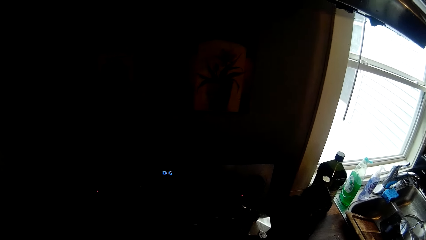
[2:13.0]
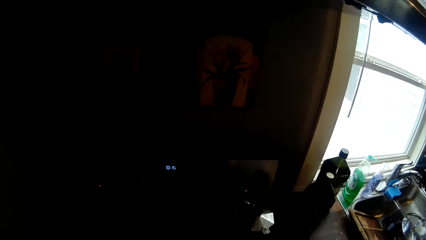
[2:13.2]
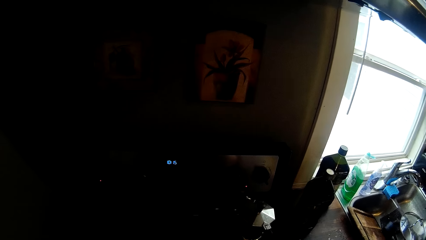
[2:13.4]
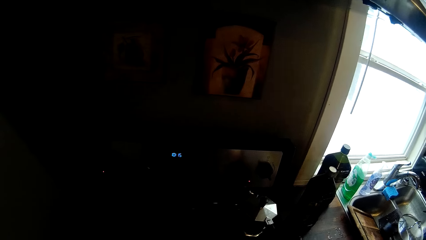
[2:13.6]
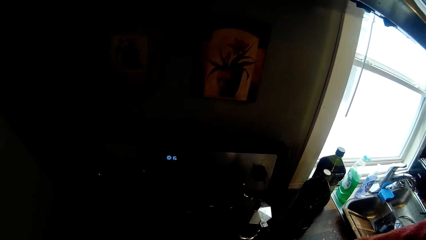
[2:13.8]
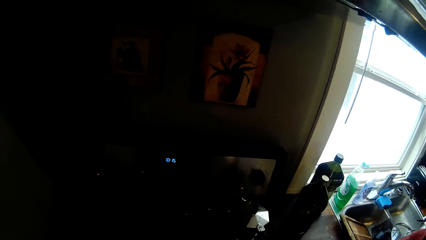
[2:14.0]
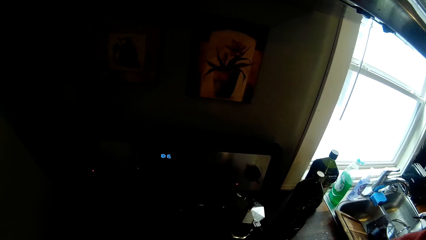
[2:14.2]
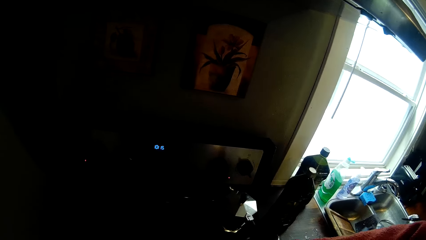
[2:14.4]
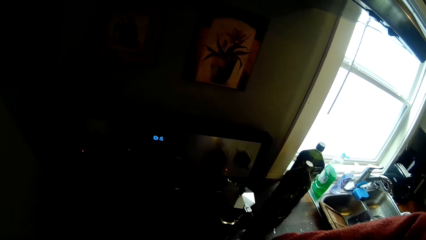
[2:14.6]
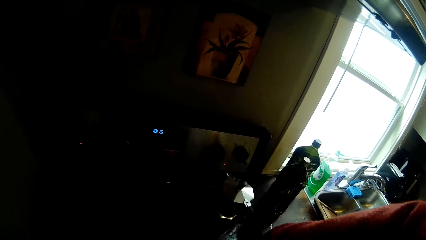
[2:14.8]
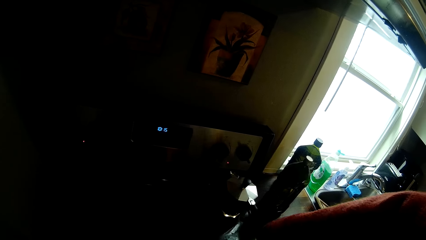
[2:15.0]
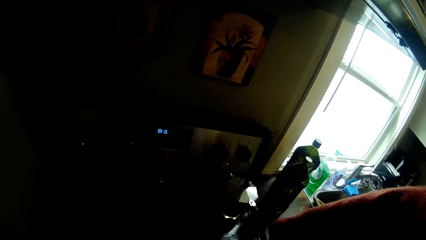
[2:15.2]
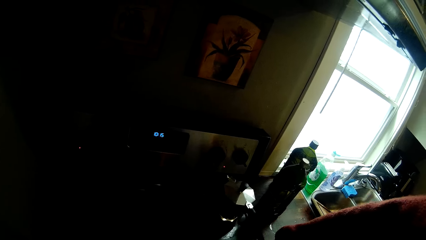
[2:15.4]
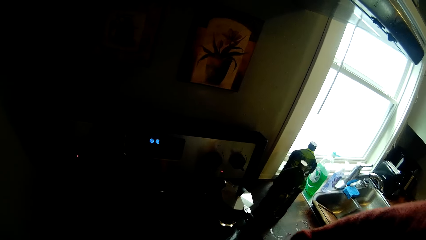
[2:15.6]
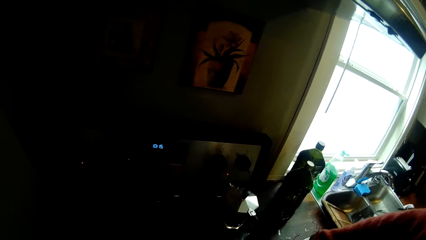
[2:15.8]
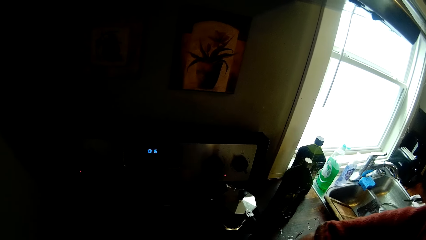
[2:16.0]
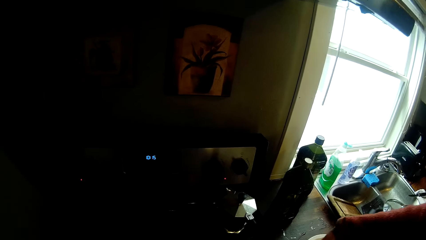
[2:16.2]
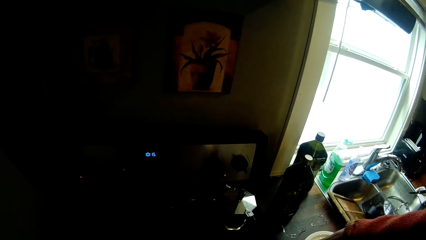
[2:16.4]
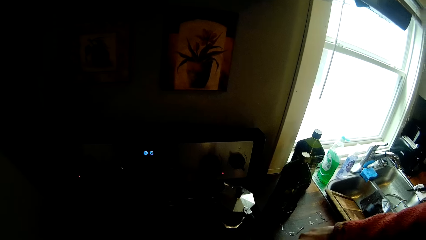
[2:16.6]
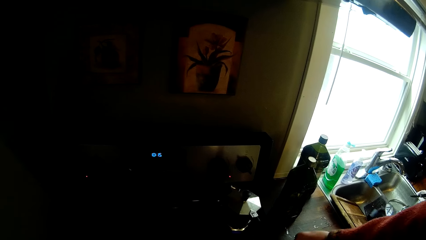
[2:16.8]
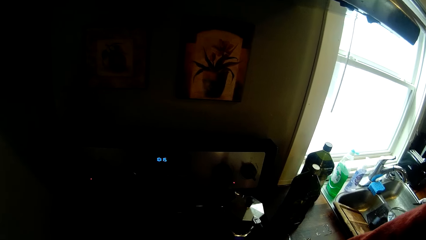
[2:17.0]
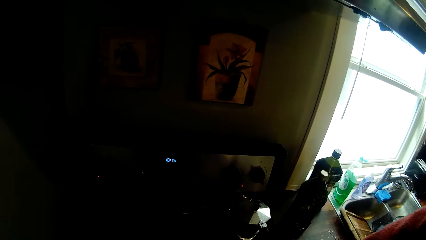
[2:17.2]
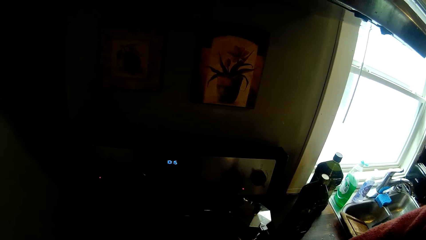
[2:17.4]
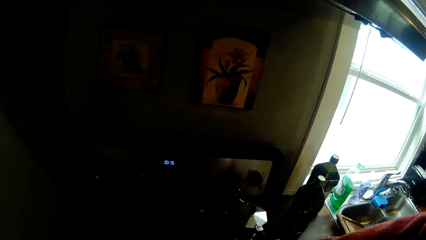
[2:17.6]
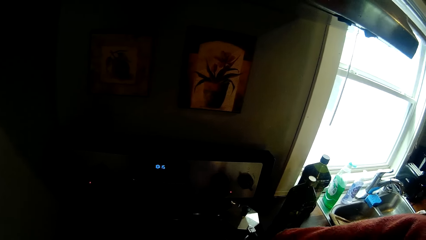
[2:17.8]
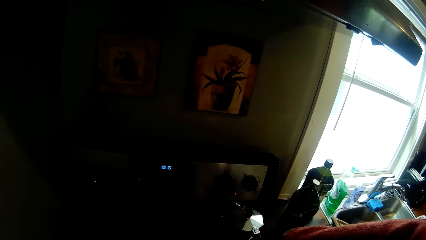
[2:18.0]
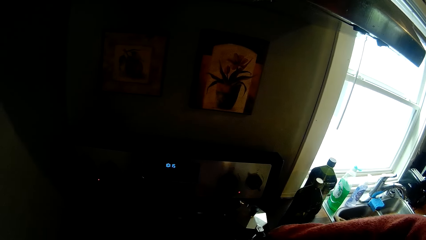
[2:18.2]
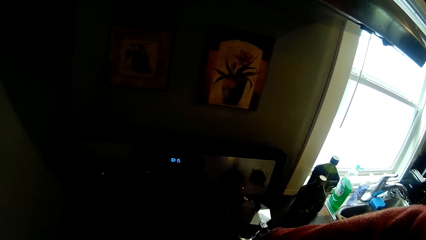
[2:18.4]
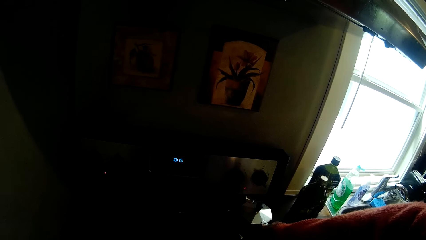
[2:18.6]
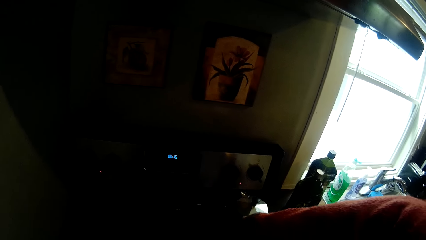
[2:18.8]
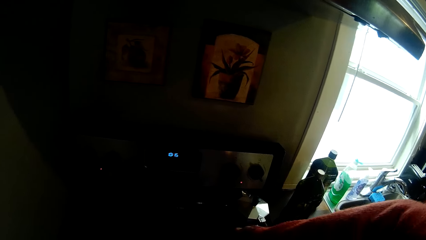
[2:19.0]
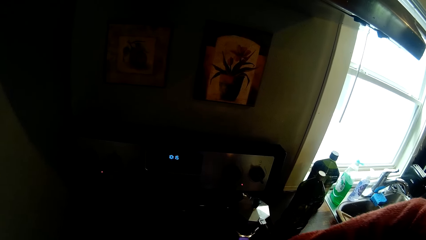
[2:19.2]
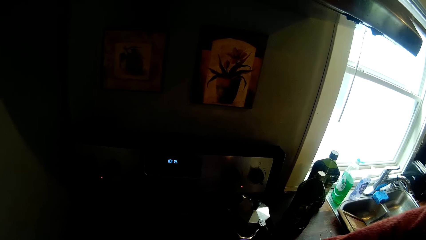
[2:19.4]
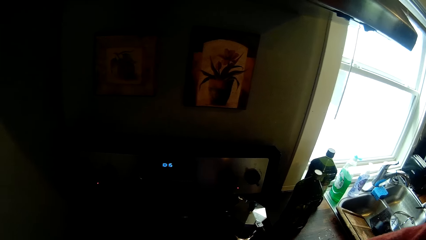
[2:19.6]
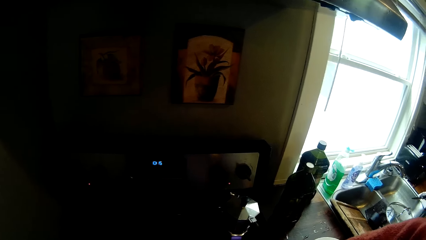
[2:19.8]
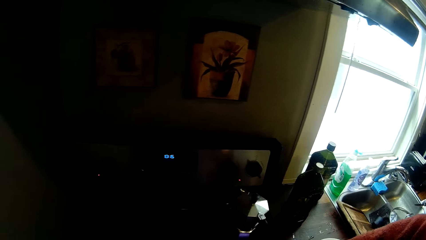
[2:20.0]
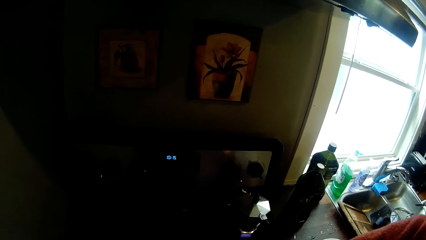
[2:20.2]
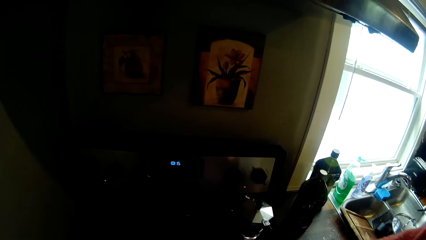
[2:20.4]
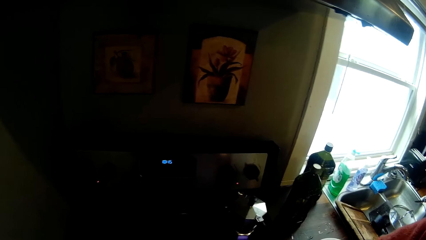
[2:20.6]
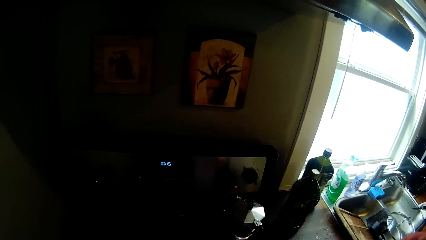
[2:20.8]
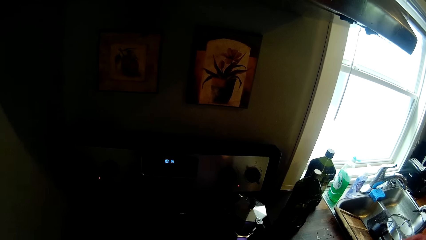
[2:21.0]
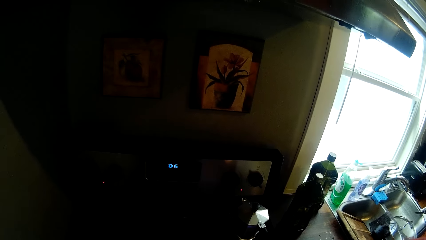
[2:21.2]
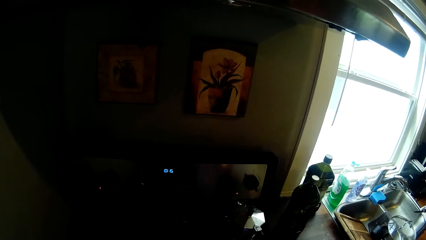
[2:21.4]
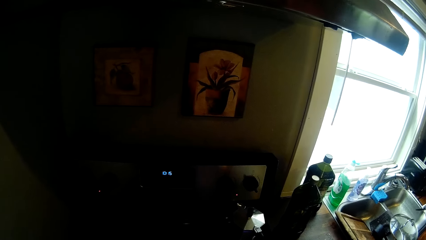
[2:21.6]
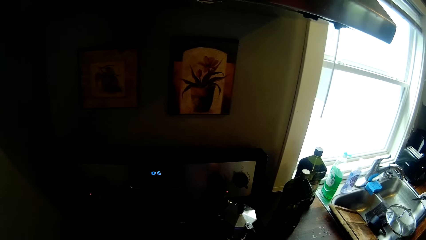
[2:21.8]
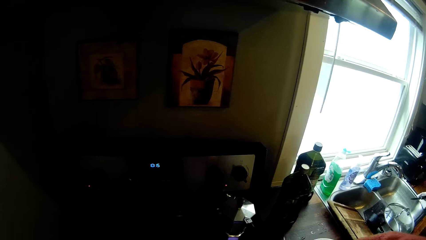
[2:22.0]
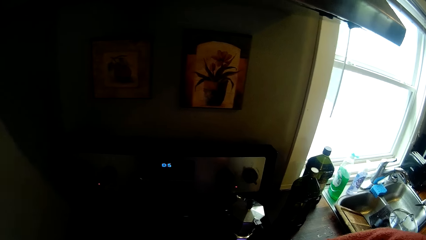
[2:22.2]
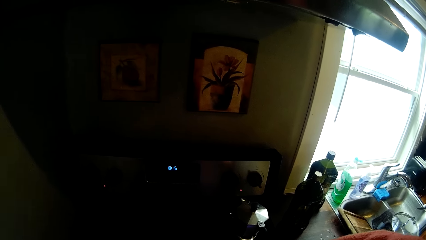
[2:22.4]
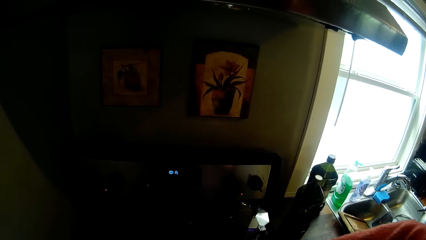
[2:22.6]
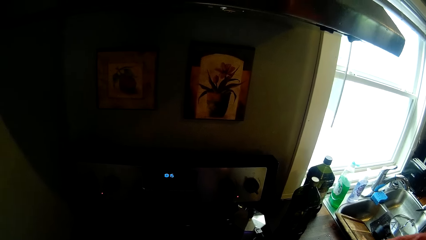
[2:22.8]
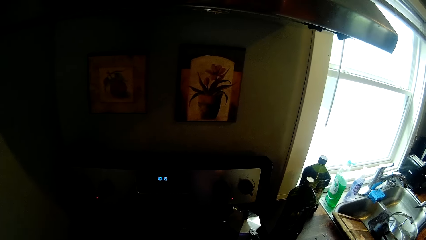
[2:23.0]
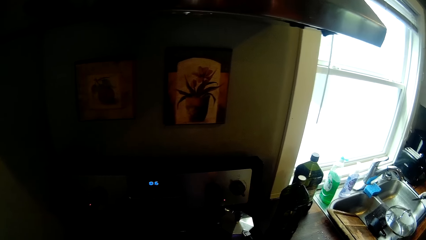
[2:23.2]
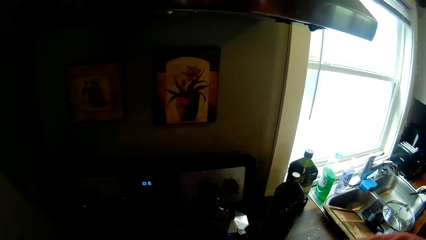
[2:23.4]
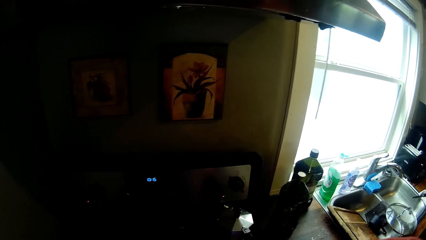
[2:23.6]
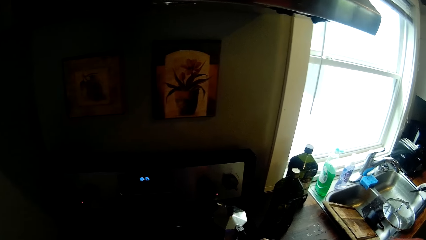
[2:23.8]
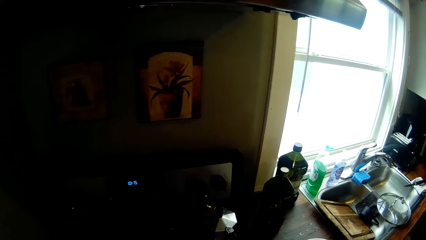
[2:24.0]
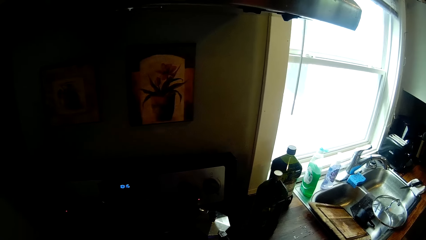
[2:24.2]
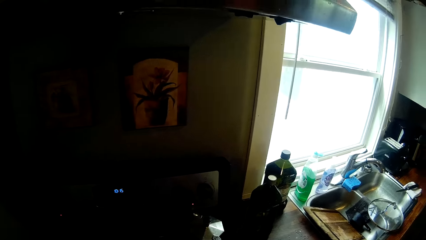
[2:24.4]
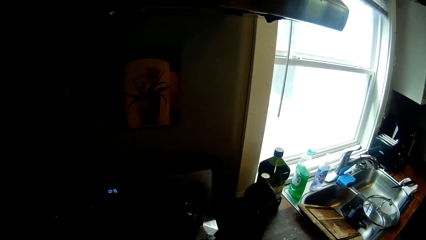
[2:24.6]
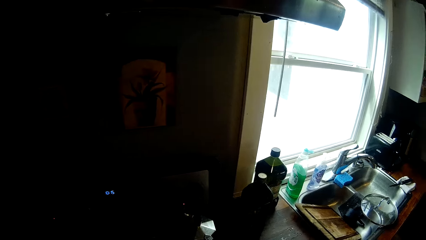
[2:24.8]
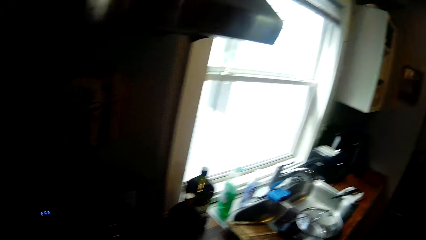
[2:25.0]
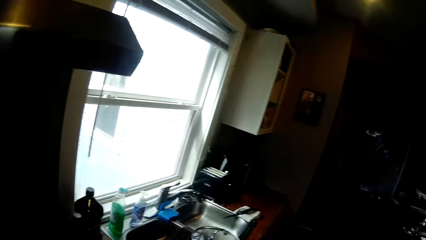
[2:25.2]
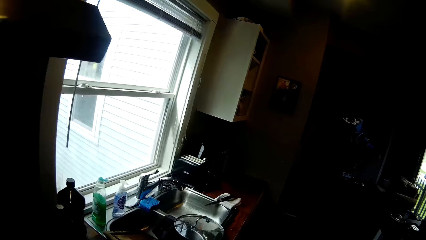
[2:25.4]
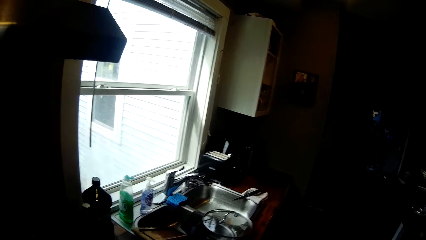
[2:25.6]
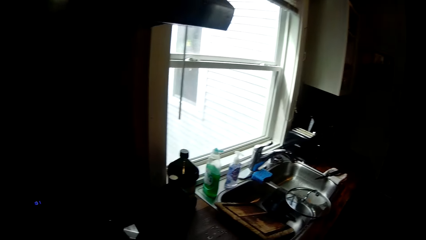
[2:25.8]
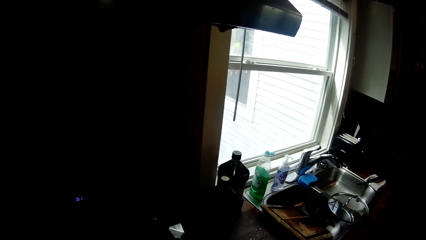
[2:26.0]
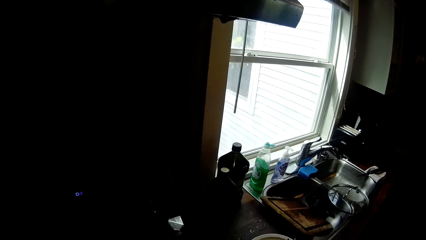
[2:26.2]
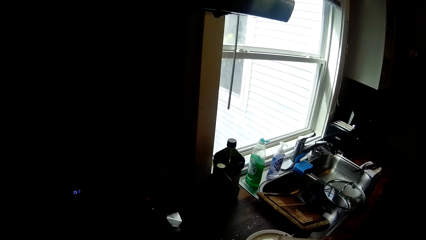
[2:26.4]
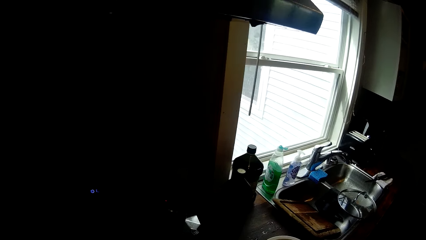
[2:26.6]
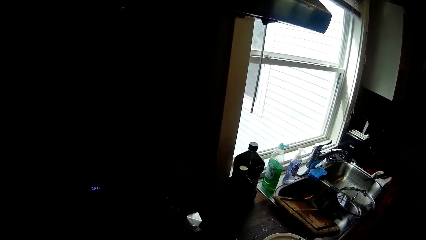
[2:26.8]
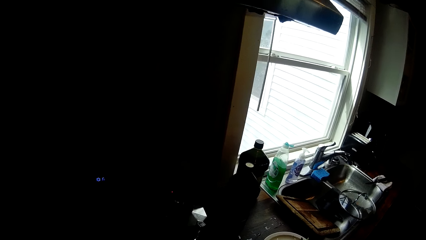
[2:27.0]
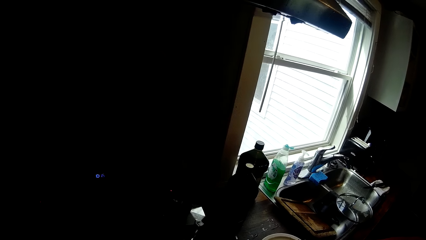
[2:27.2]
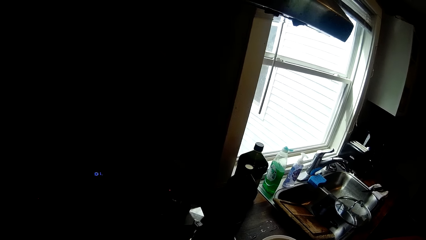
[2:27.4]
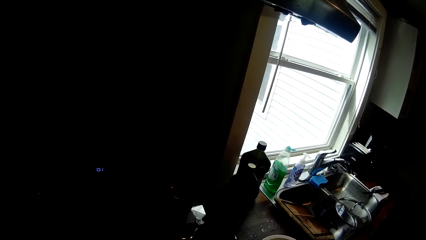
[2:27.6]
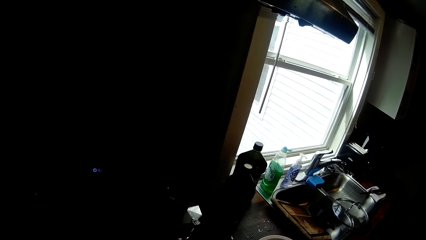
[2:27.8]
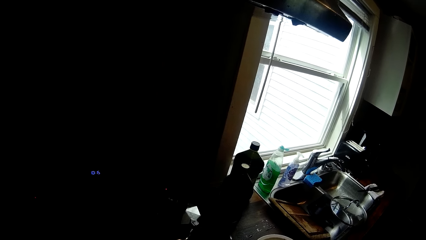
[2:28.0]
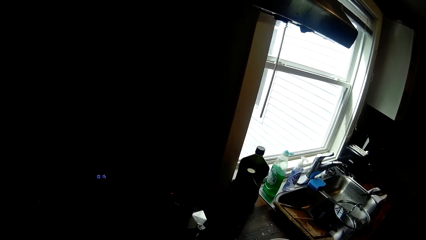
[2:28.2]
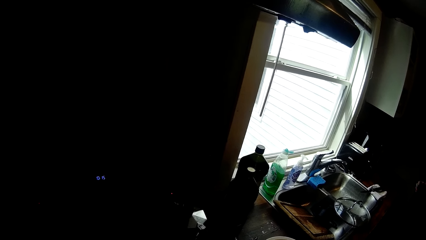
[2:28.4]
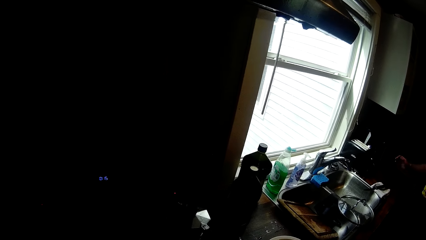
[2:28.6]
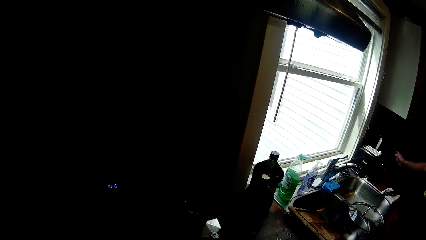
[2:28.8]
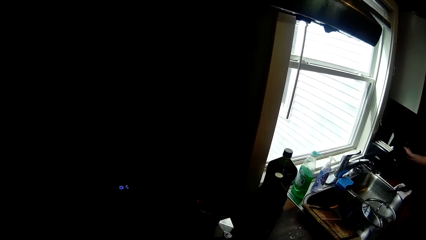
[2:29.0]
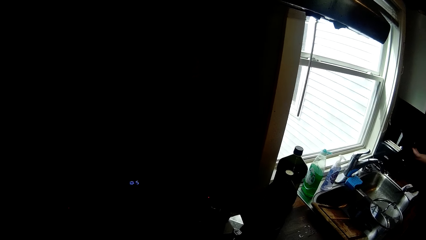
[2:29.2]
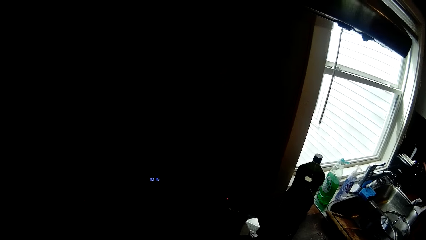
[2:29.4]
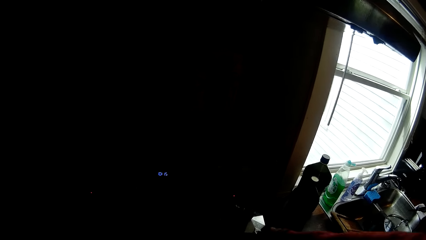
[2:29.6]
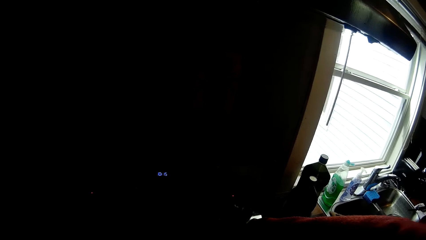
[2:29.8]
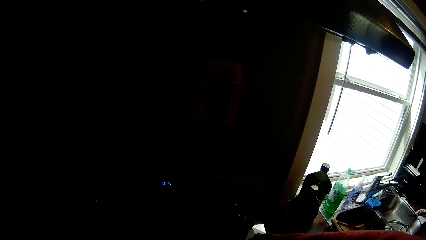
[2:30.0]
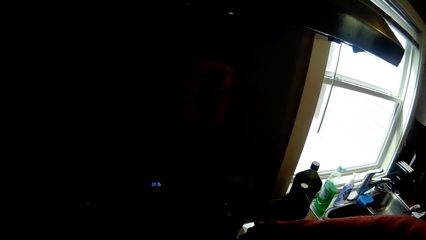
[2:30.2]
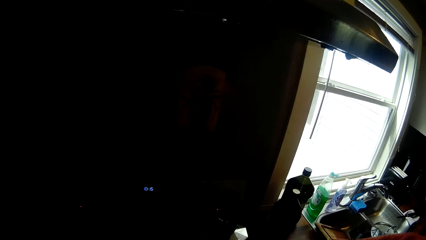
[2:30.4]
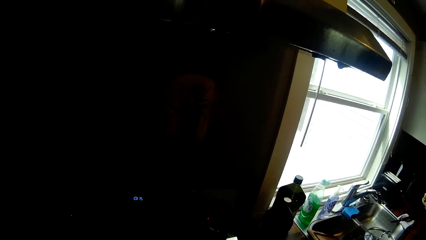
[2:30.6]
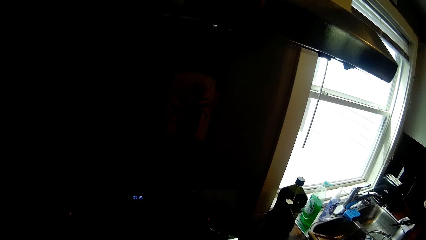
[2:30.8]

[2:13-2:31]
The camera wearer opens the fry pan with the spoon with his right hand. He moves the hand. He interacts with a man. Another man takes the kettle. The other man takes a cup from a shelf with his right hand.
